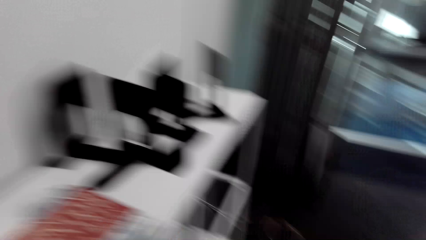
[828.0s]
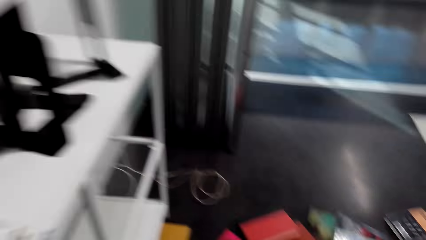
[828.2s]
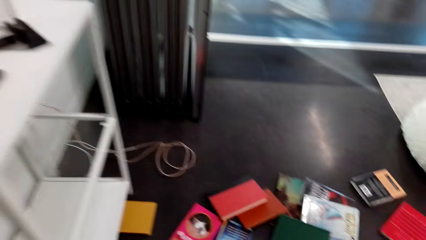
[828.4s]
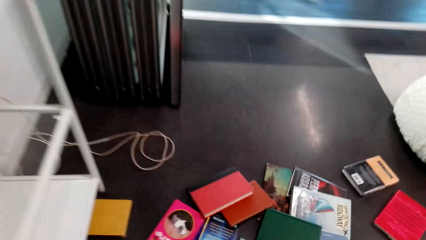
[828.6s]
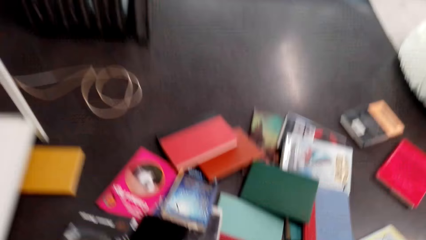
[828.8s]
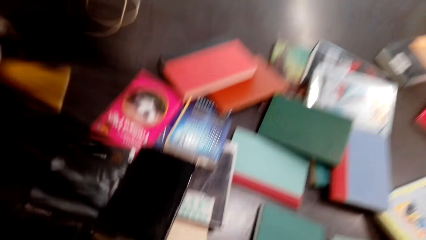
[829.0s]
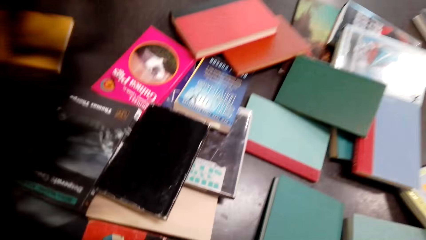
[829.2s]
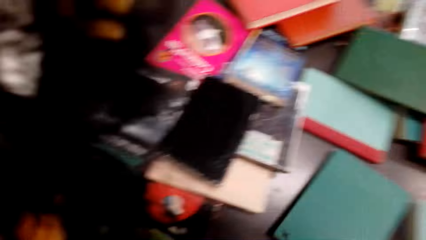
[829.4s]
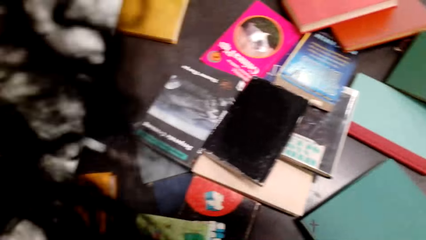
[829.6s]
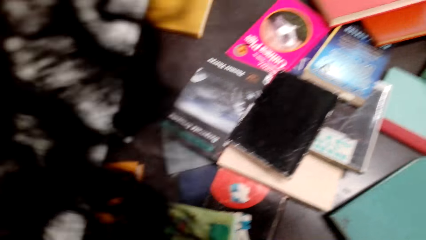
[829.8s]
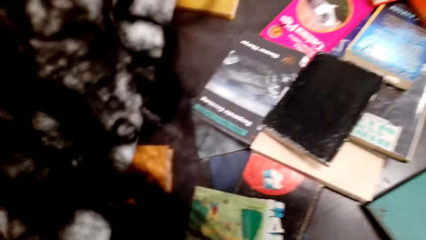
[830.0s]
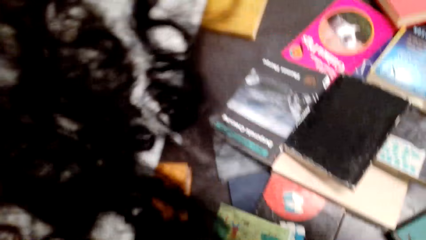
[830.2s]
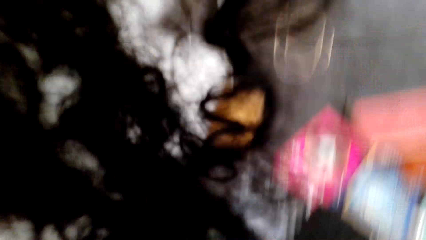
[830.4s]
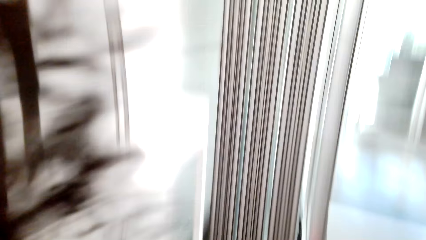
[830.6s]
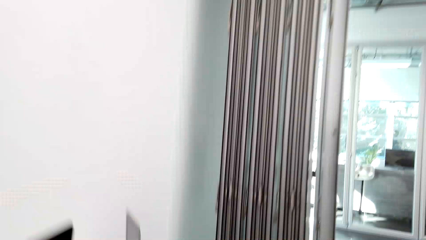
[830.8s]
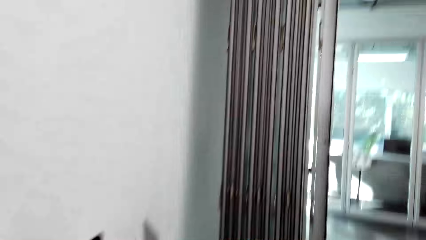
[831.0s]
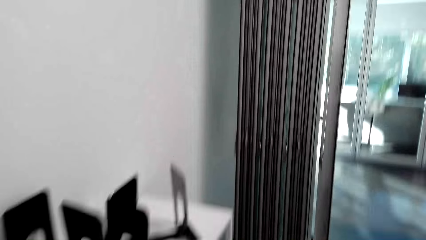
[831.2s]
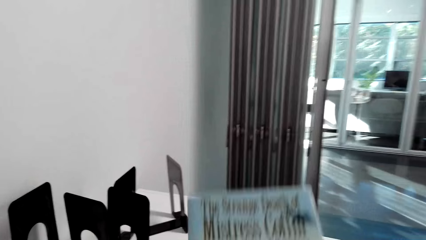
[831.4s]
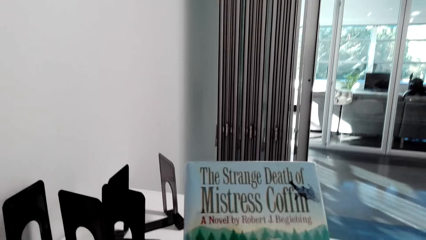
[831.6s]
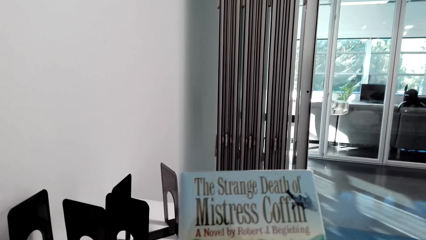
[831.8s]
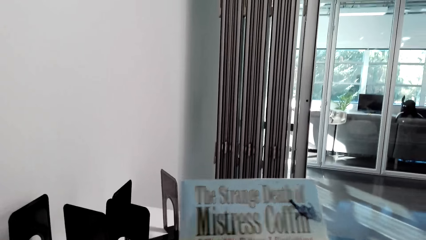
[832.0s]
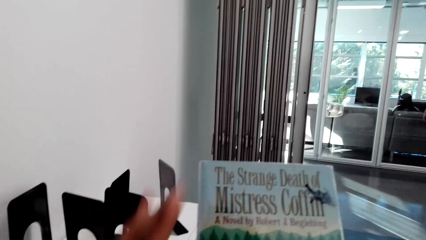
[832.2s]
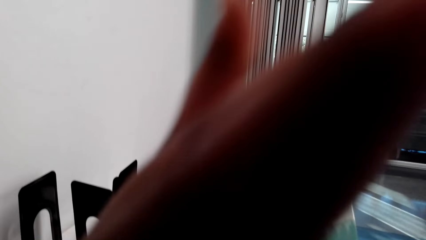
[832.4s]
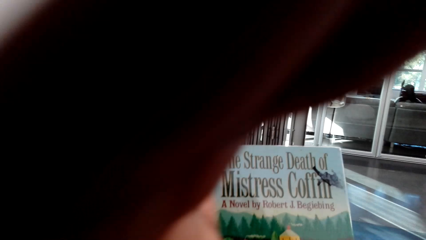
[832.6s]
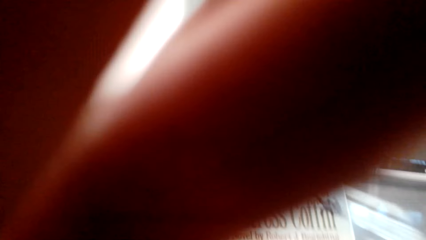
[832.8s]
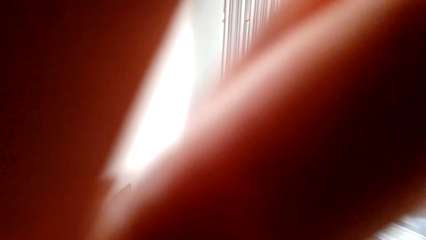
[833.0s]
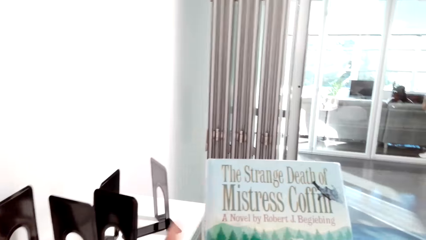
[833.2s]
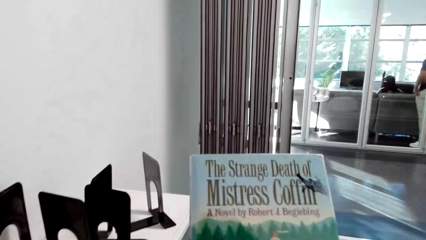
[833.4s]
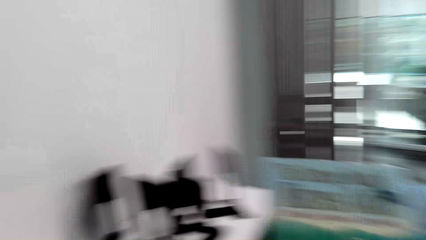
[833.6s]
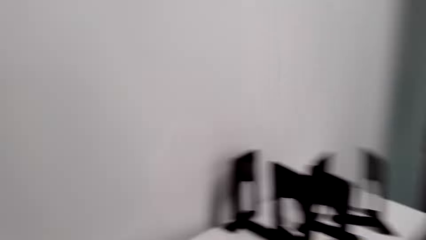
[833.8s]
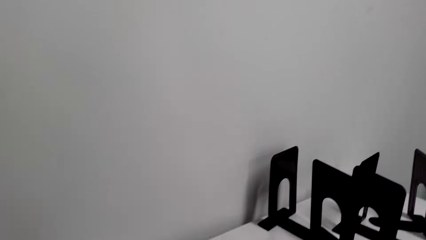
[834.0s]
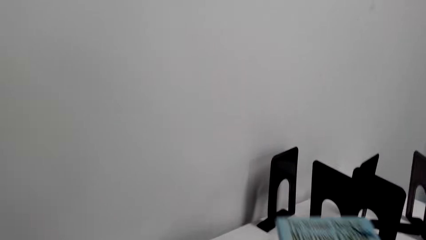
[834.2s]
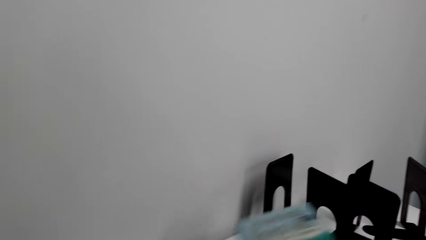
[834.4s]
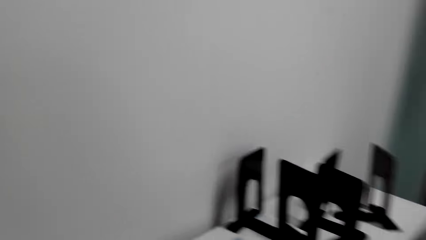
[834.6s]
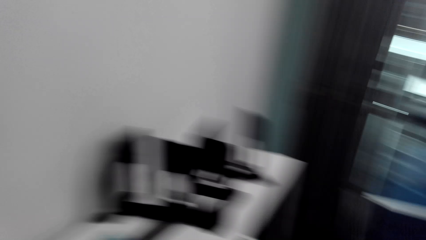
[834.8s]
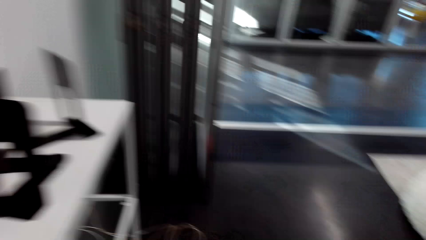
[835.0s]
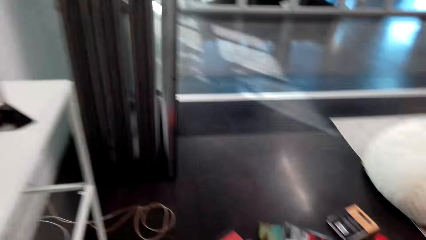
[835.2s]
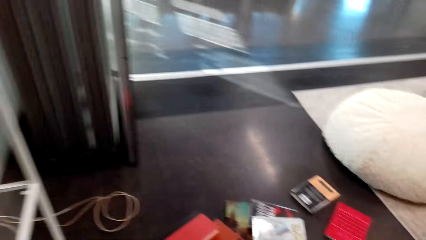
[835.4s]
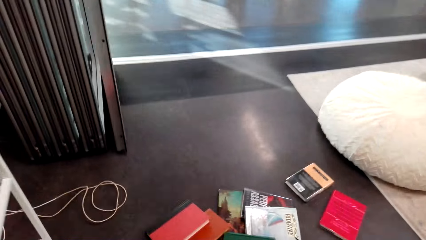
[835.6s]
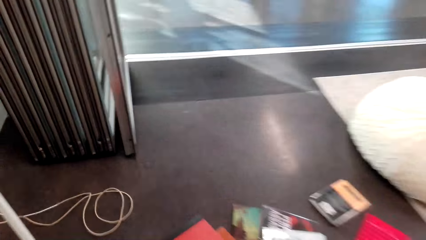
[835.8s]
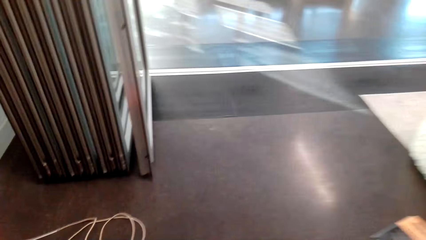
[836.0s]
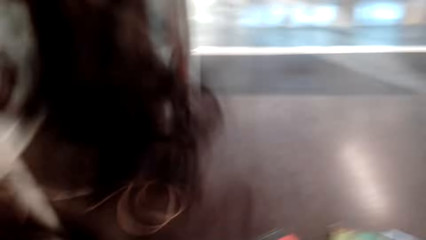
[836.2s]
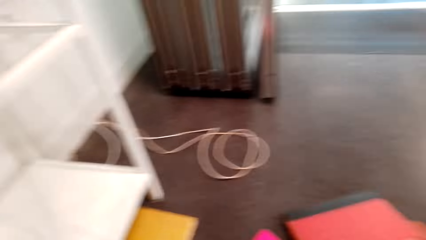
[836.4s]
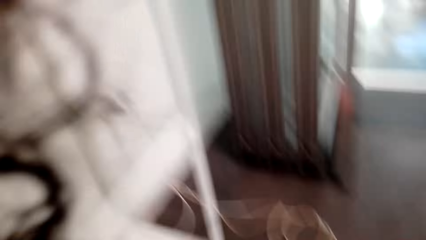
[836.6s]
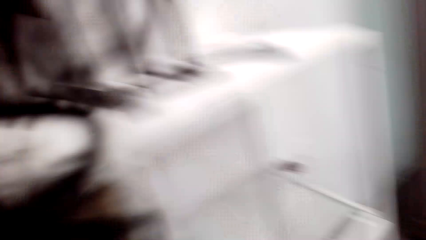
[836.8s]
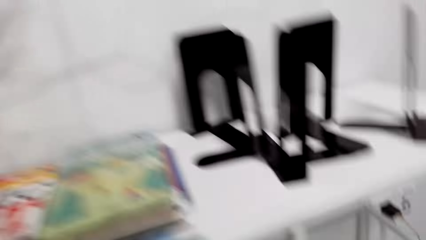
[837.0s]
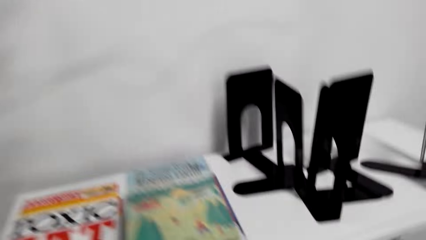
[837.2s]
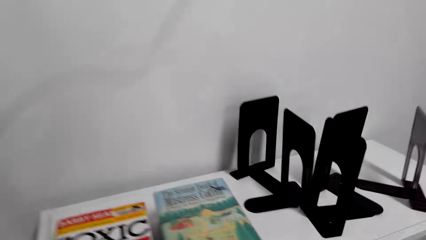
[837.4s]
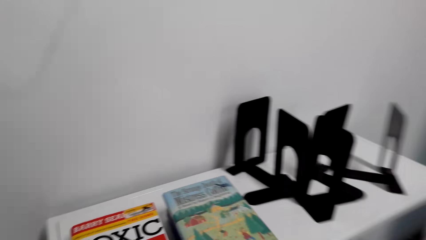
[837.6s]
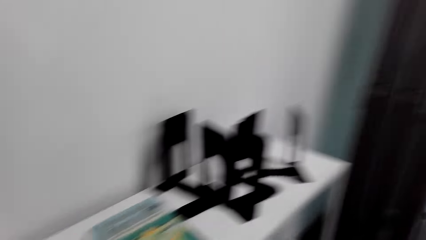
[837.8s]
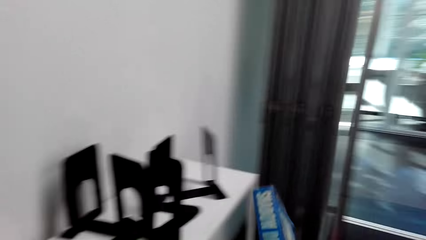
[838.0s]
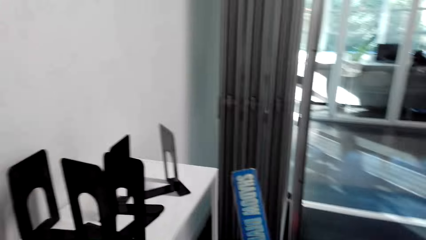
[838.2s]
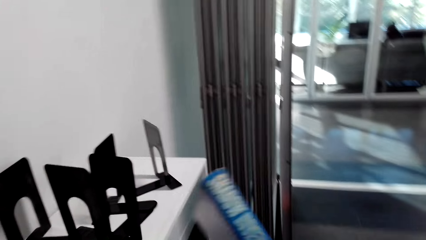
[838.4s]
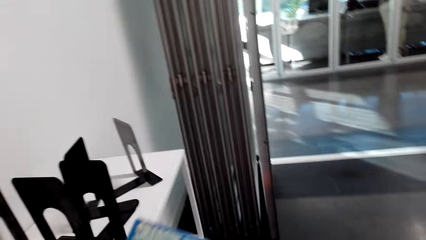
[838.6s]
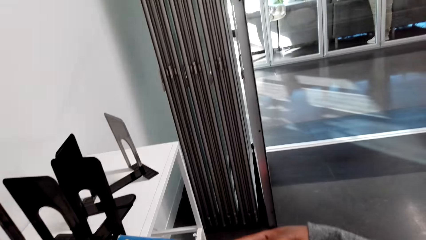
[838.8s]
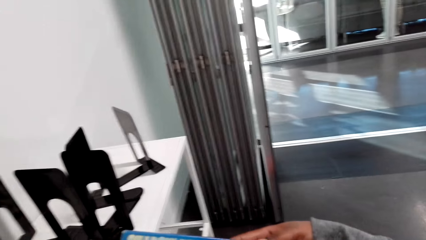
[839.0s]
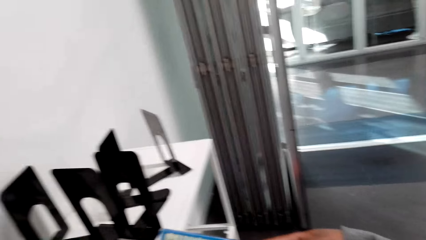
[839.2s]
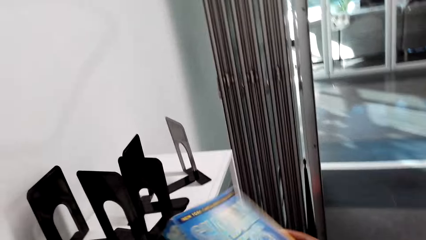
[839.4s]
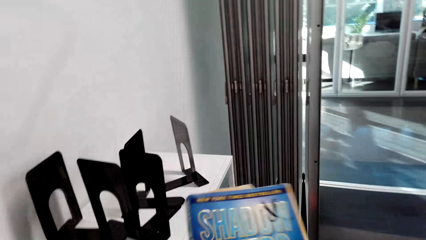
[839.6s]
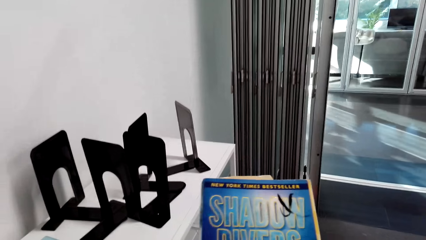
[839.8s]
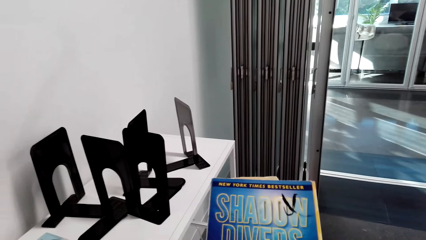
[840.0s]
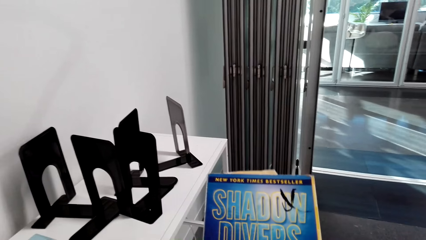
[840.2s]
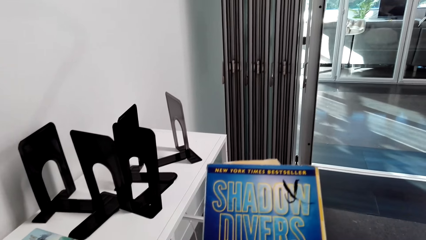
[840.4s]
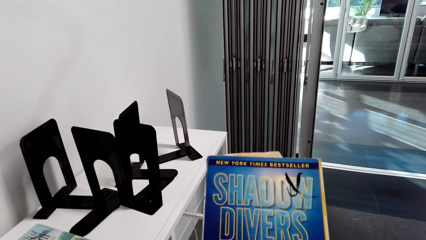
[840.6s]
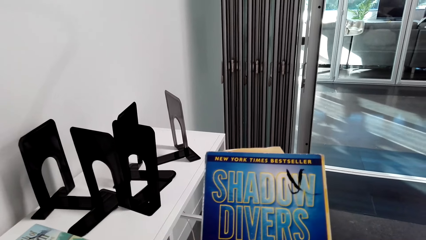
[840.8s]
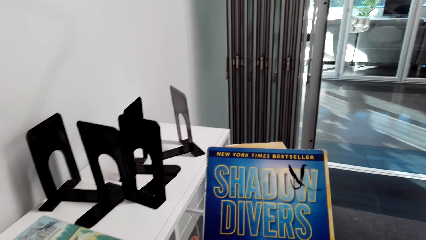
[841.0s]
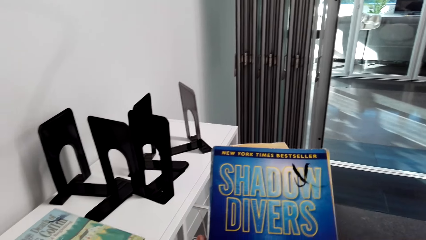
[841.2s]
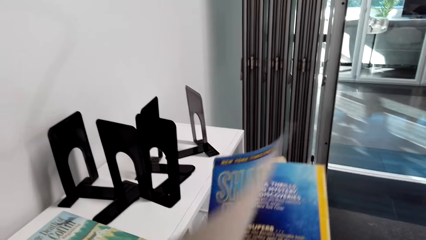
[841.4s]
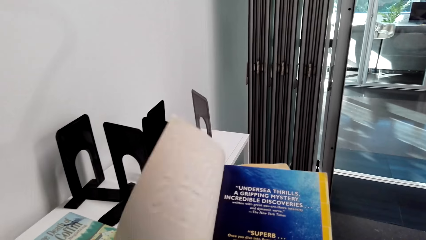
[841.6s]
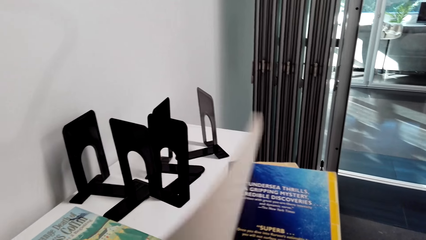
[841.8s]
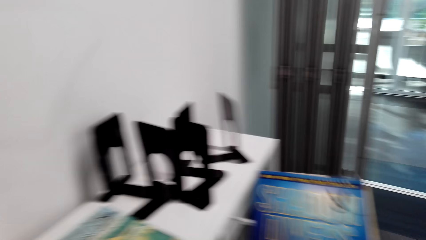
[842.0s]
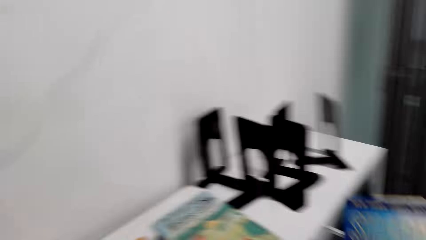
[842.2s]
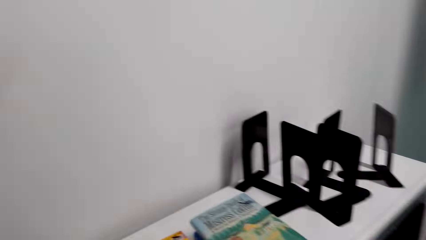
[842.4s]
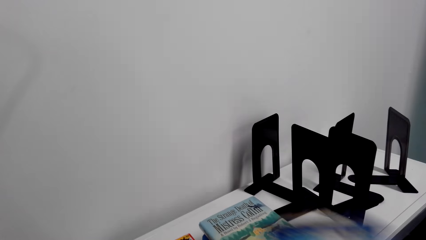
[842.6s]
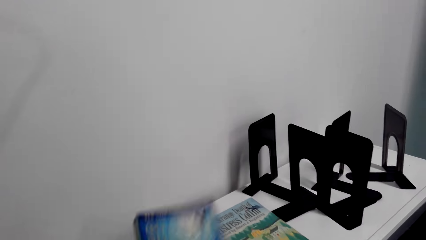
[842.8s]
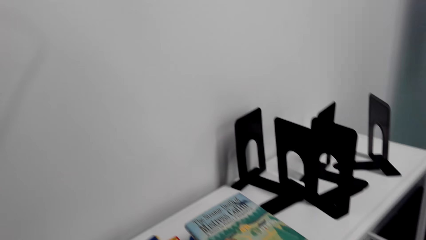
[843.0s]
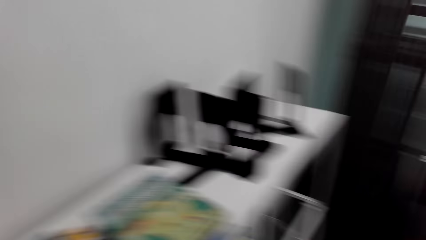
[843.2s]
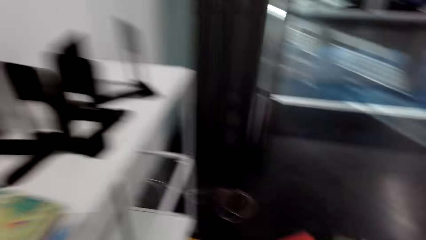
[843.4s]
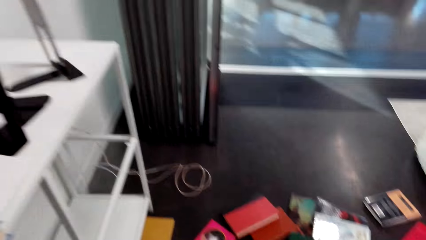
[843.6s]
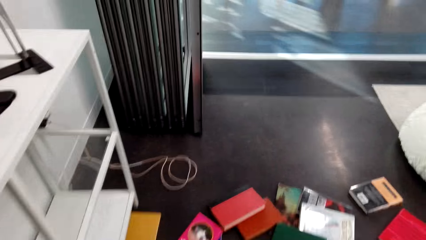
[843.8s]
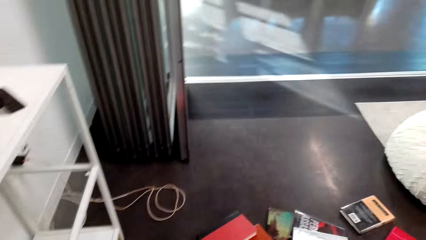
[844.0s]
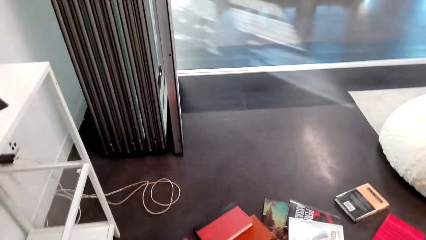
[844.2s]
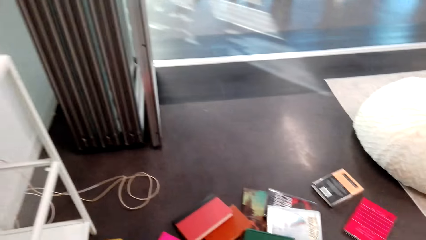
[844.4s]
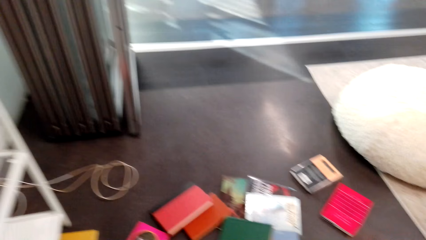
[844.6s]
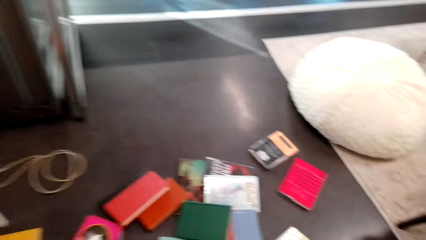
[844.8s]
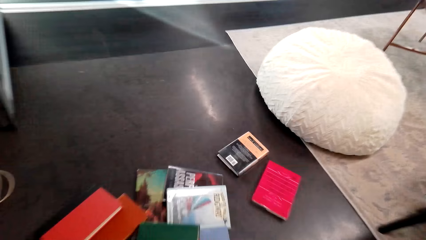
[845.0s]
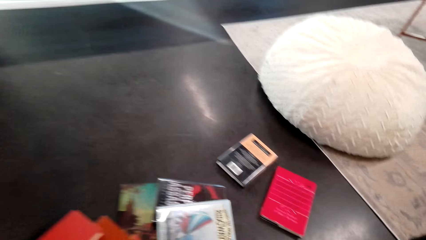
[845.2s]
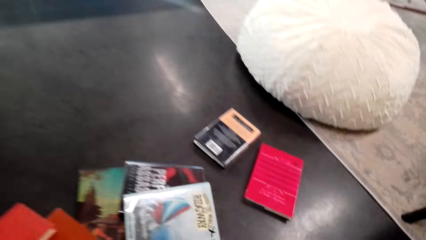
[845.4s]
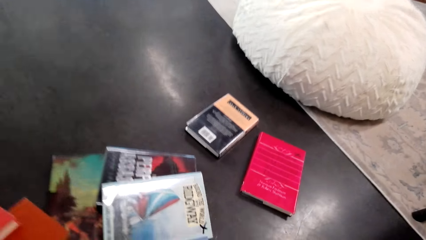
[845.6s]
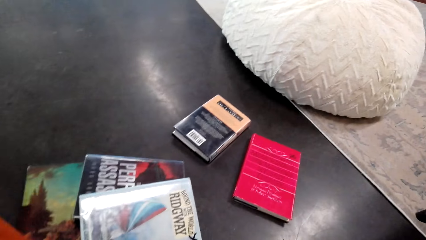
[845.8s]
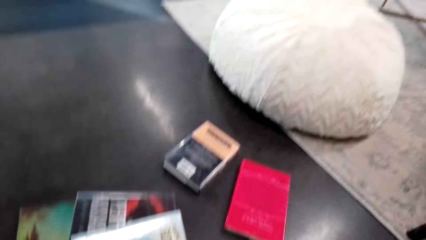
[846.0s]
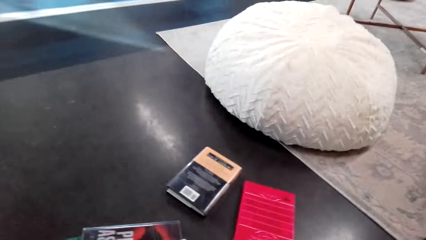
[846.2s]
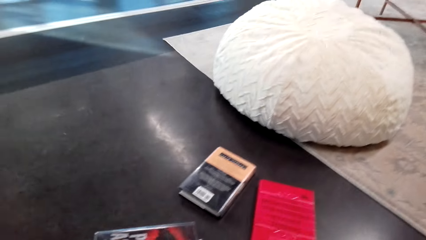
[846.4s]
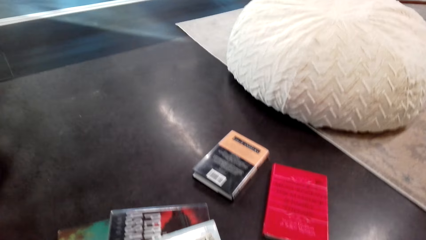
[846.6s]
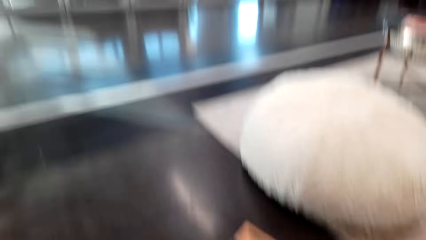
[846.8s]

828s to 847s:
The camera wearer raises the novel. They put the novel on the cabinet or table. They turn around. They look around. They look at the novels on the floor. They touch the book with the right hand. They look around the house. They hold a novel from the floor. They look at the cover page of the novel. They pick up the book with the right hand. They raise the left hand. They adjust the camera. They lower the hand. They hold the book with both hands. They look around. They put the novel on the floor or table with the right hand. They turn around. They take a novel on the floor with the right hand. They look around. They look at the novel. They turn the novel. They read the cover page of the novel with the left hand. They hold the book with the right hand. They open the novel and close the novel. They look around. They put the novel on the cabinet with the left hand. They turn. They look around. They look on the floor.
